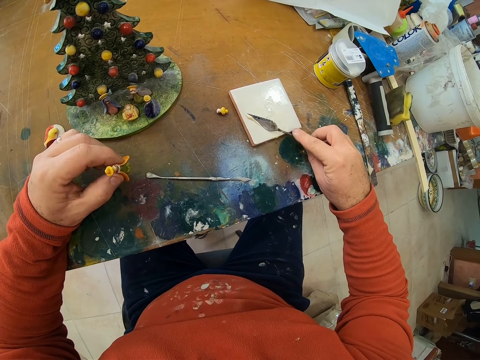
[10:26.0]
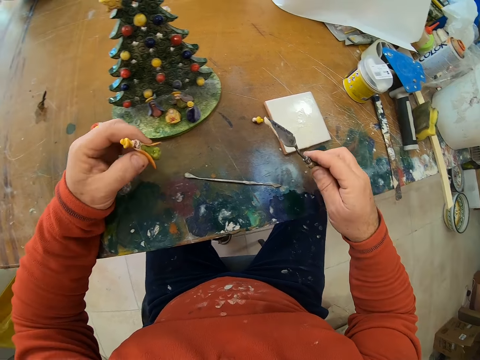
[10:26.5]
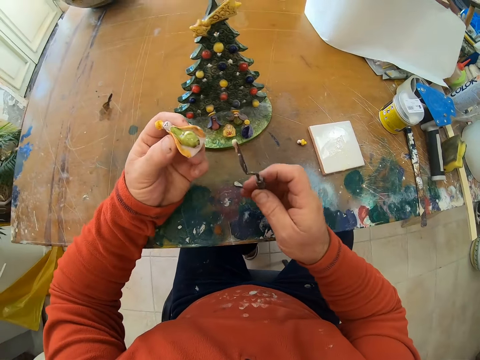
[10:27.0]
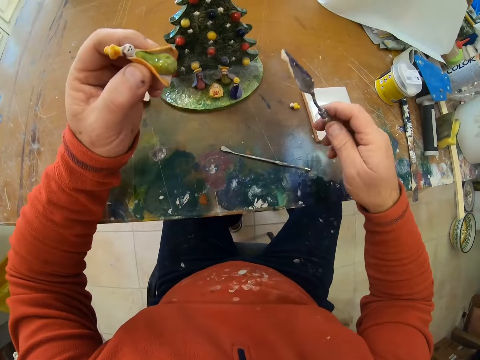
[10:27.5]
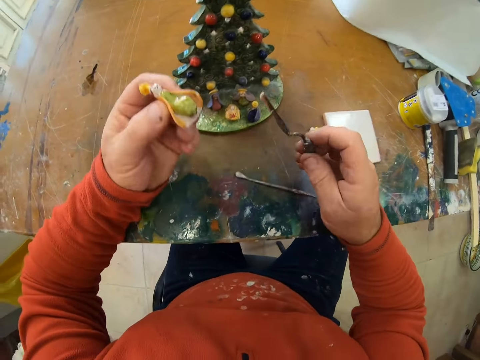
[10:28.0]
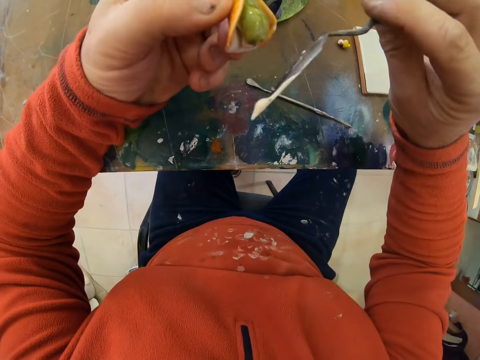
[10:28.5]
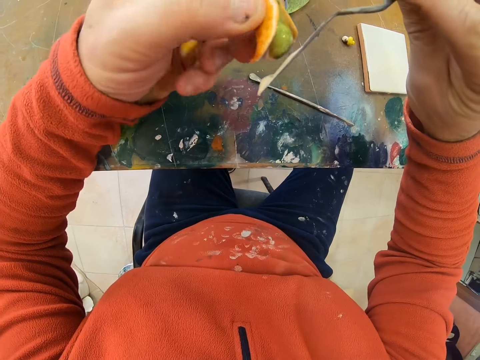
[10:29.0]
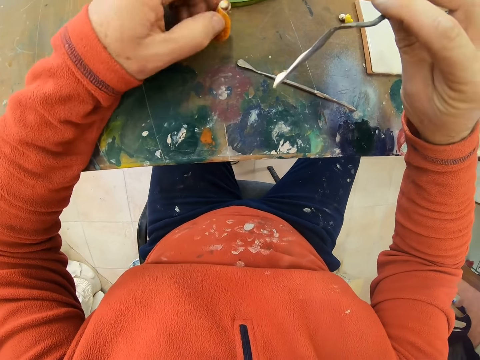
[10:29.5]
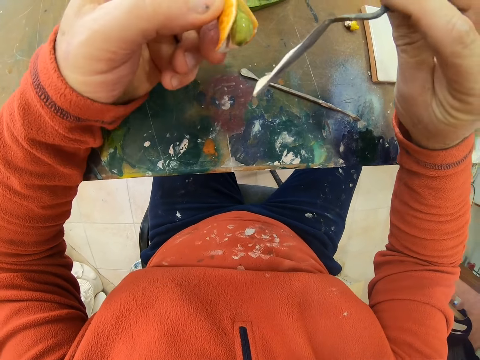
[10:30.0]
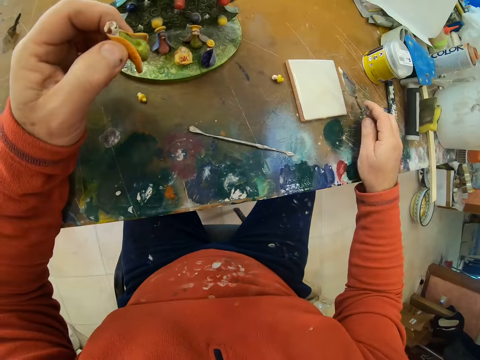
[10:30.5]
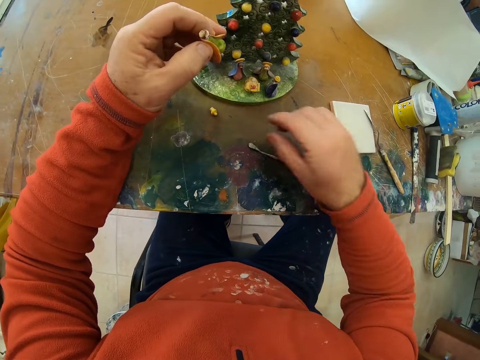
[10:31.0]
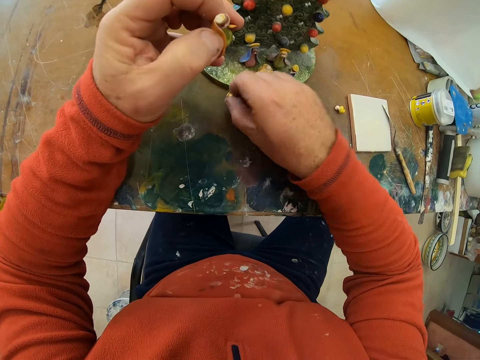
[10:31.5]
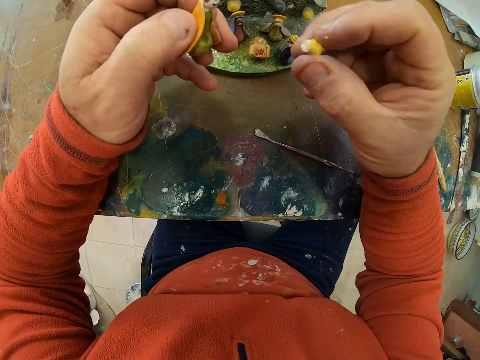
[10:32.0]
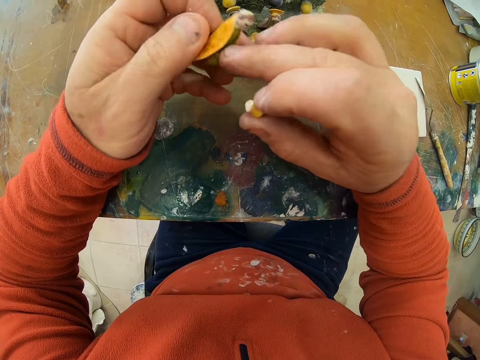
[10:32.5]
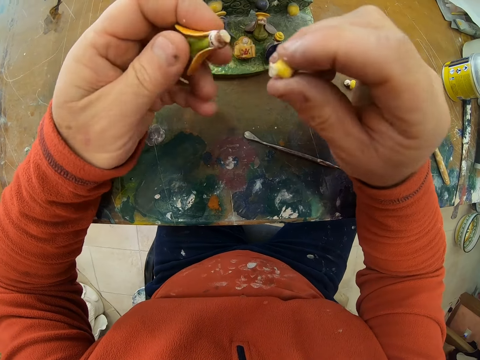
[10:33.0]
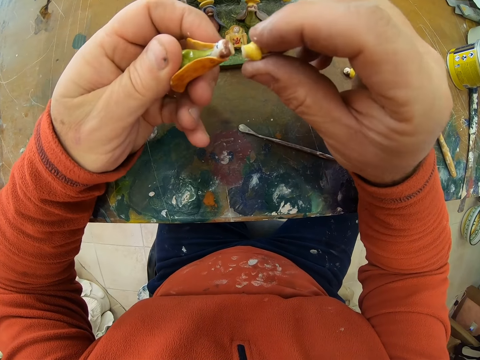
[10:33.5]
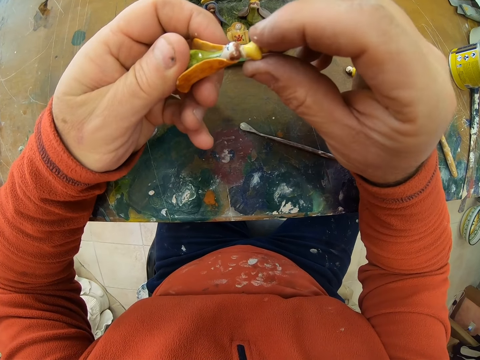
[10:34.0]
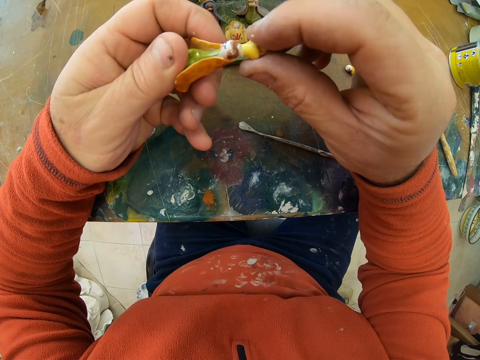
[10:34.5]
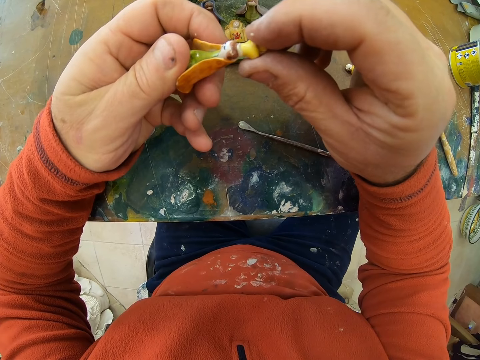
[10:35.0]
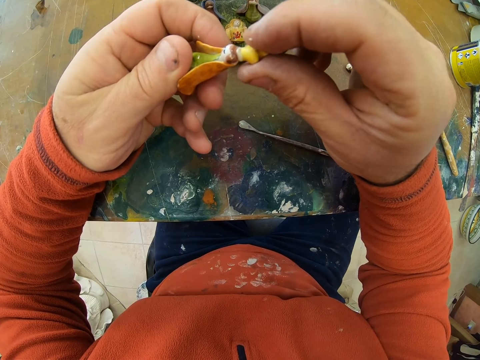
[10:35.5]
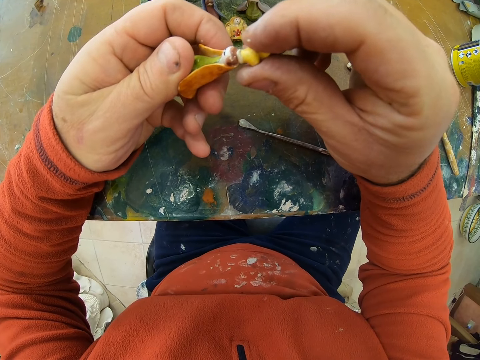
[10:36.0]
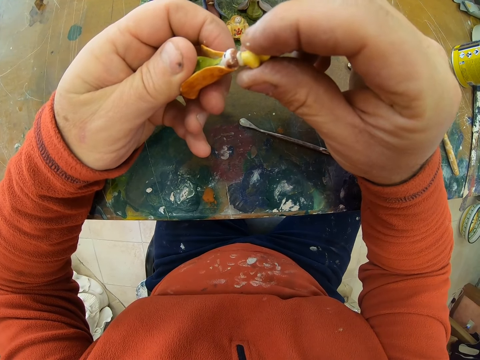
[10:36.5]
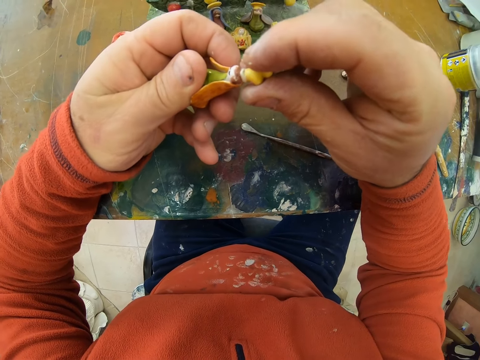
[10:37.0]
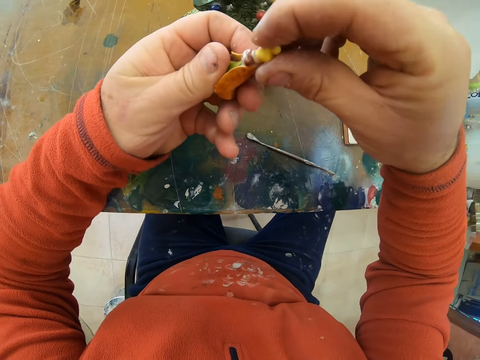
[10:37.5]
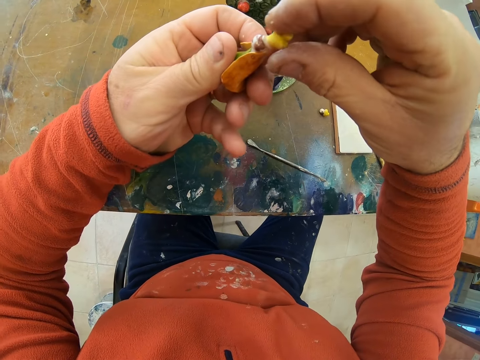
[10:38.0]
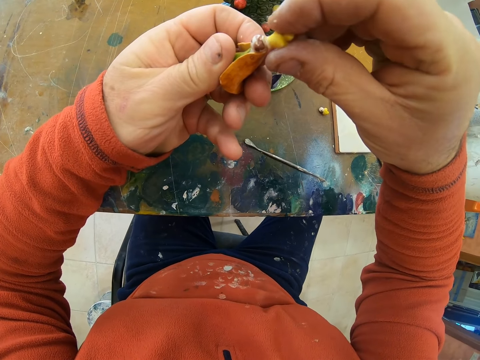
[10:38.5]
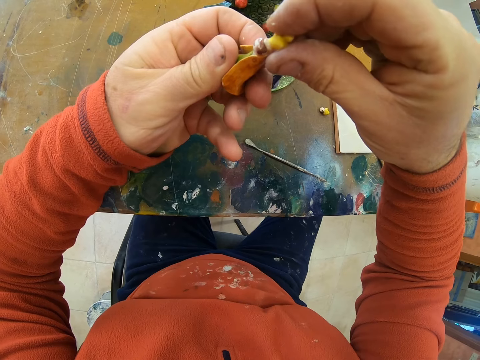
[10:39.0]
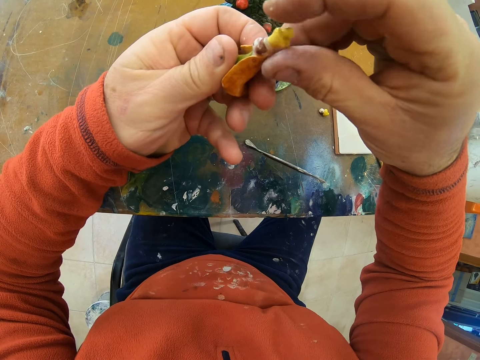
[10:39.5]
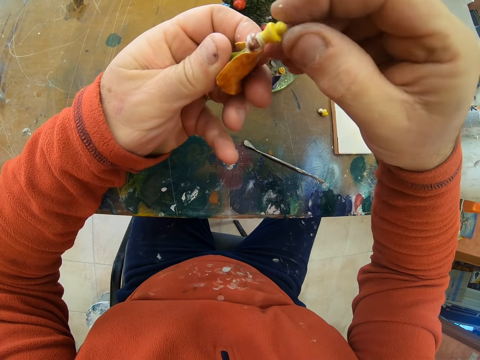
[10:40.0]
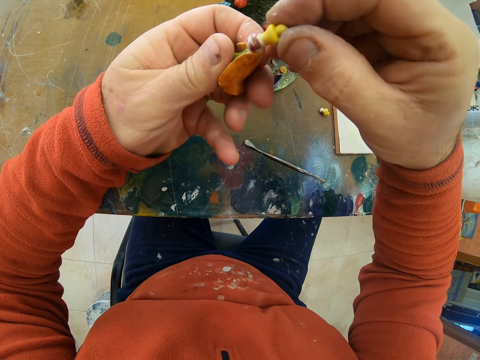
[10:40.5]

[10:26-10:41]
The camera wearer puts the trowel on the blade. They place the scooper on the table. They take an art piece. They fix the two flower decor.

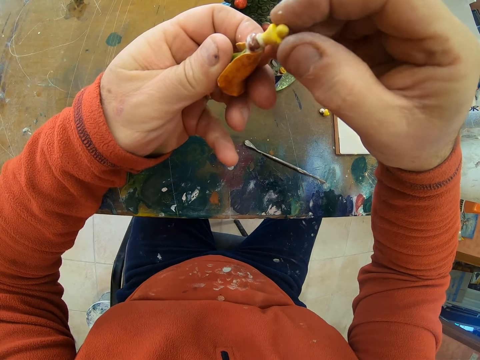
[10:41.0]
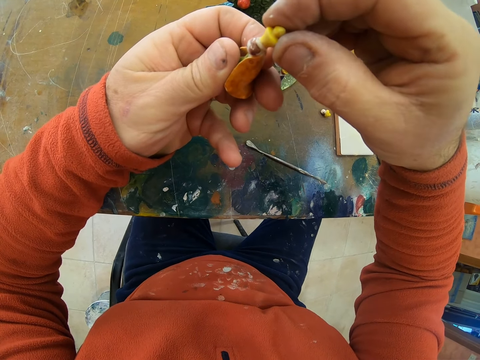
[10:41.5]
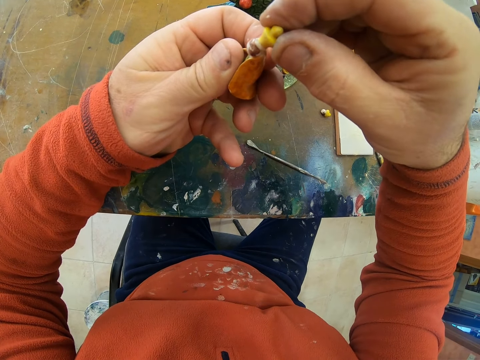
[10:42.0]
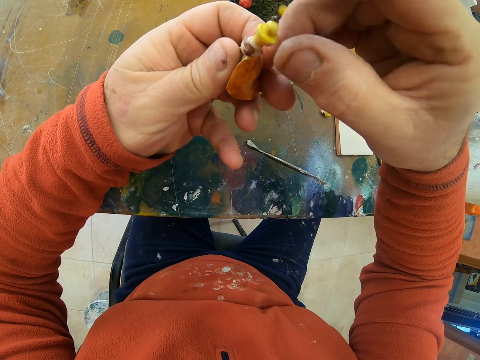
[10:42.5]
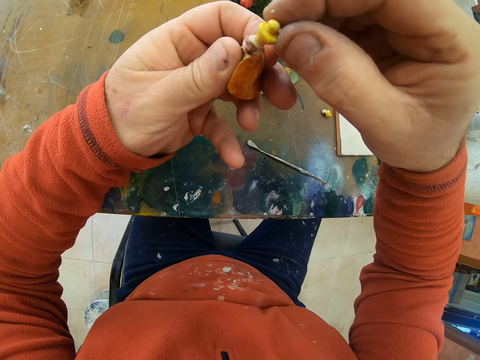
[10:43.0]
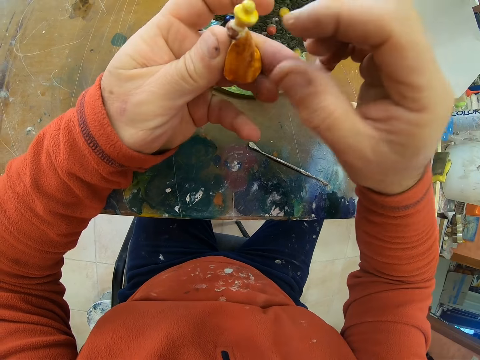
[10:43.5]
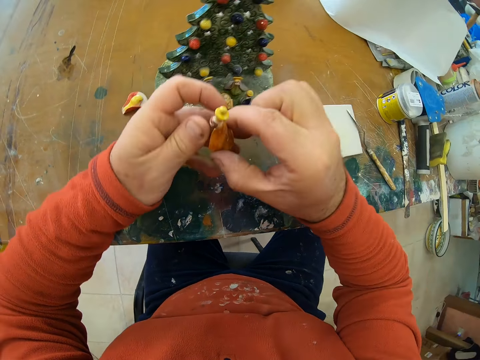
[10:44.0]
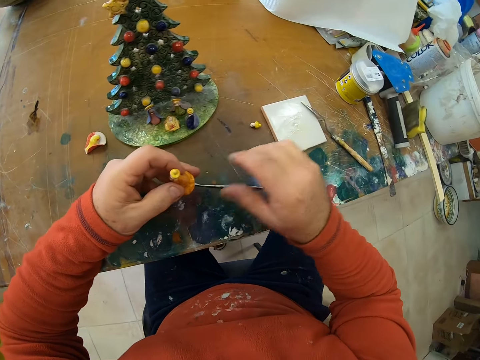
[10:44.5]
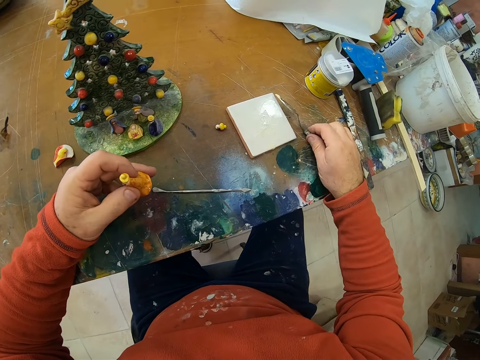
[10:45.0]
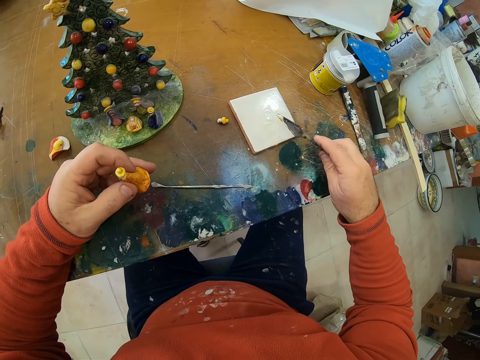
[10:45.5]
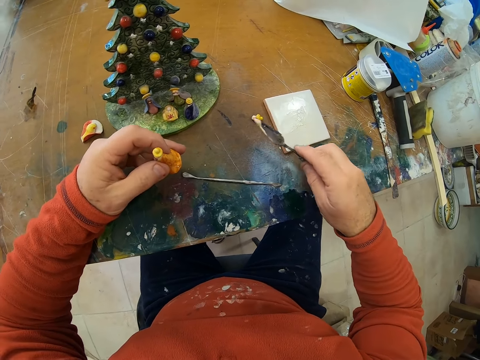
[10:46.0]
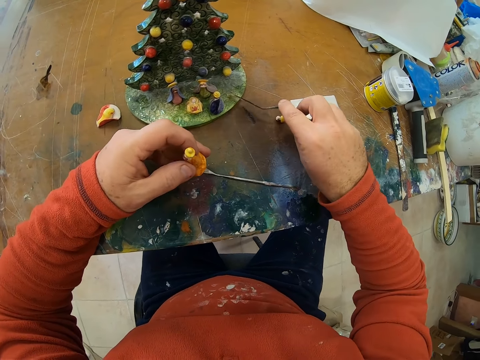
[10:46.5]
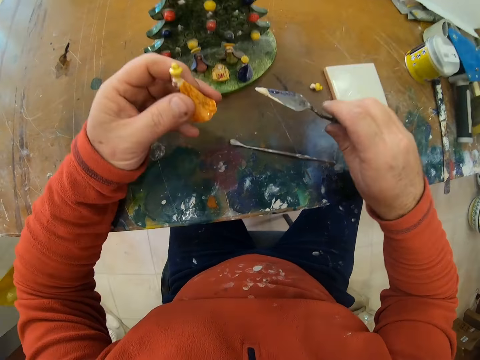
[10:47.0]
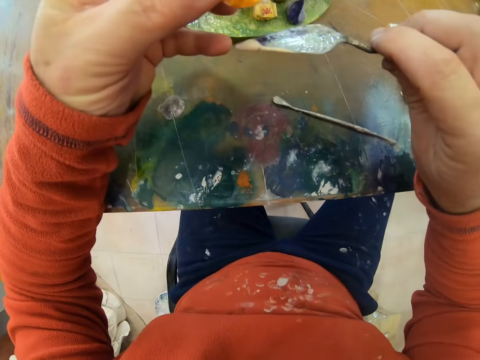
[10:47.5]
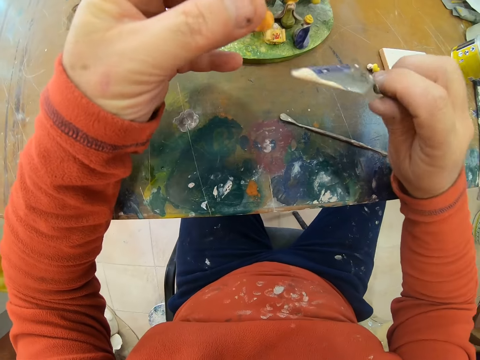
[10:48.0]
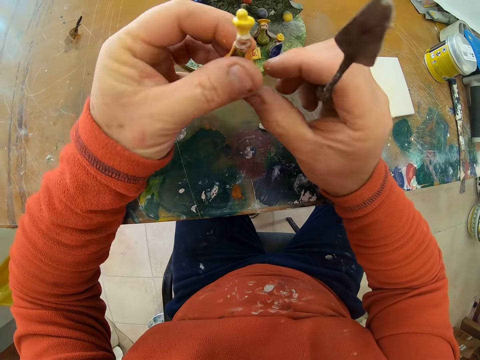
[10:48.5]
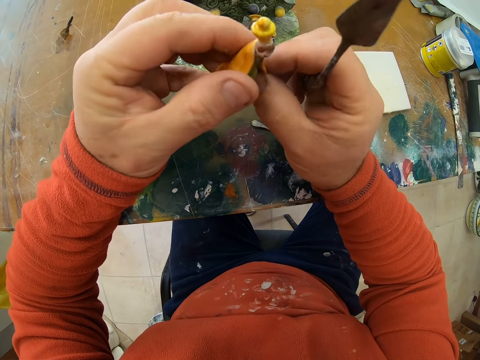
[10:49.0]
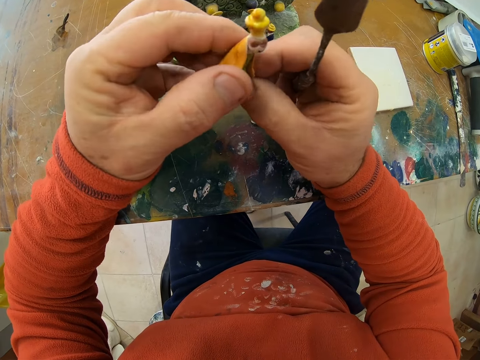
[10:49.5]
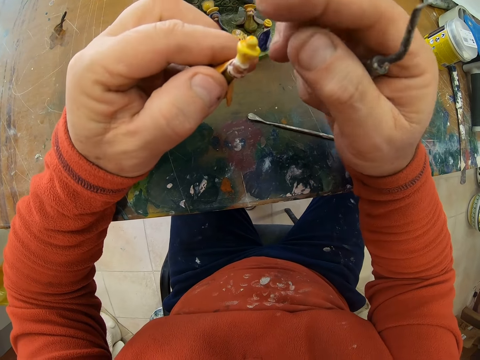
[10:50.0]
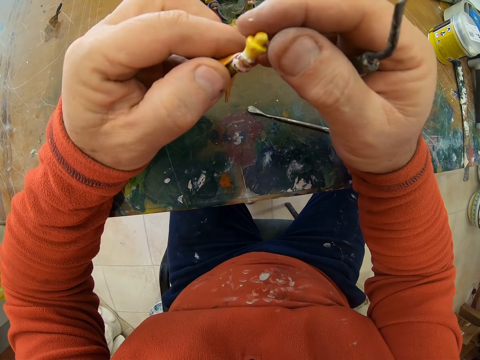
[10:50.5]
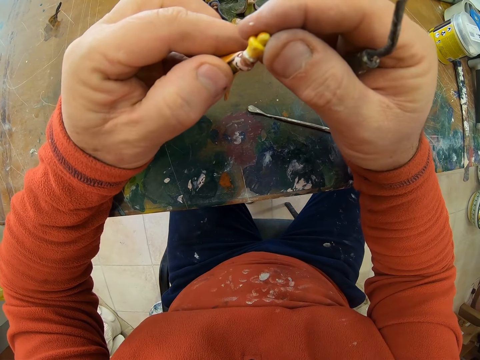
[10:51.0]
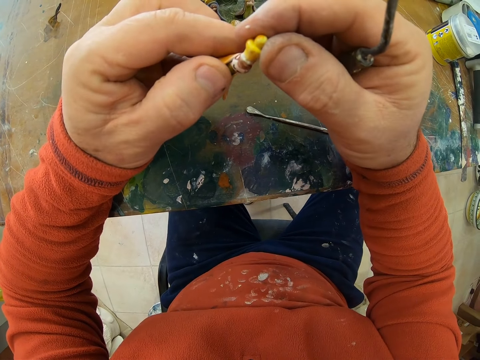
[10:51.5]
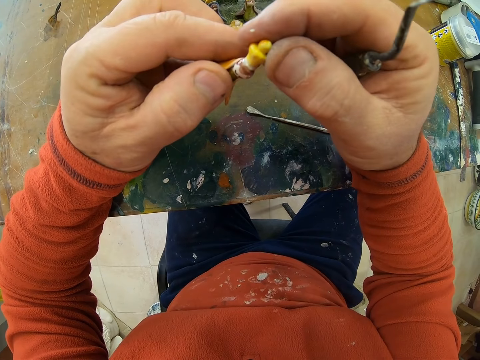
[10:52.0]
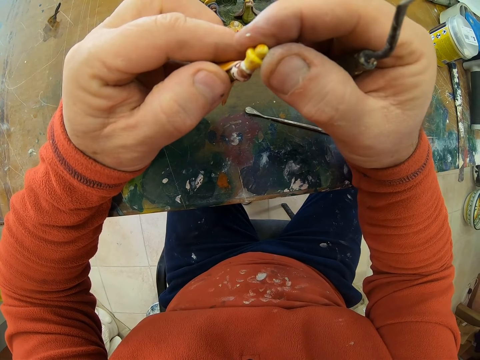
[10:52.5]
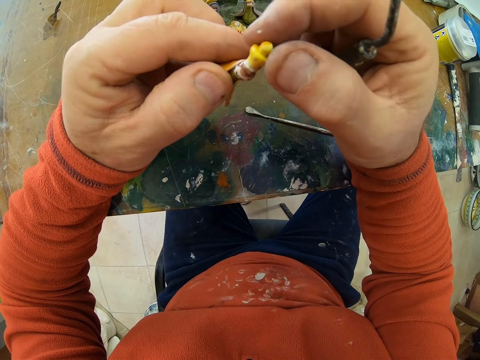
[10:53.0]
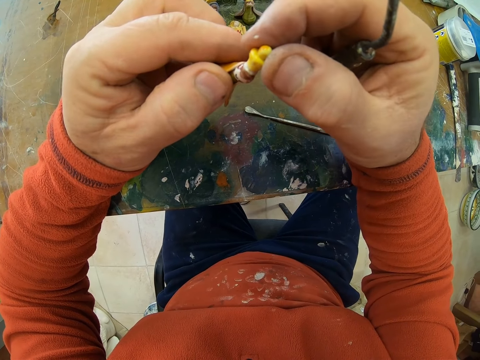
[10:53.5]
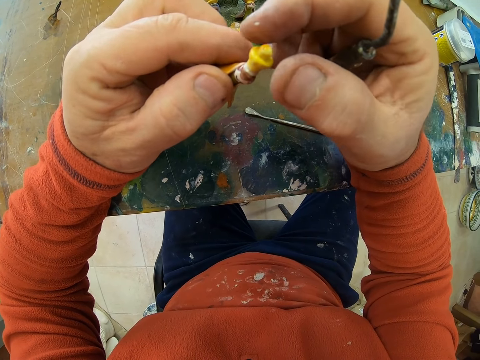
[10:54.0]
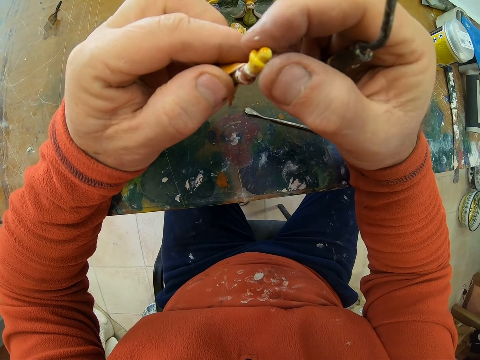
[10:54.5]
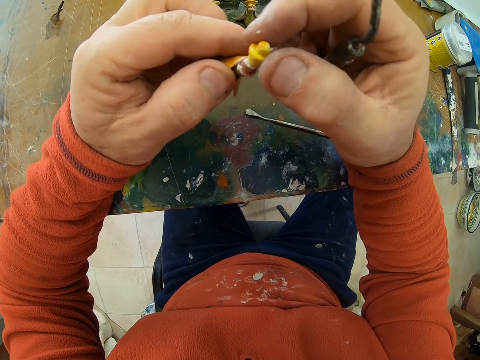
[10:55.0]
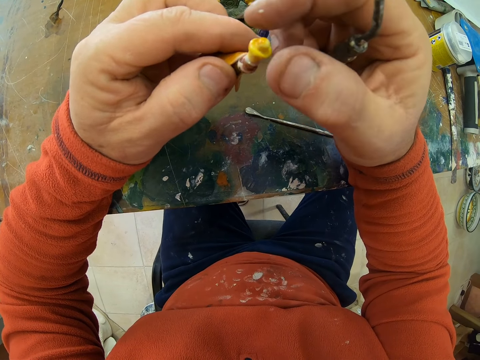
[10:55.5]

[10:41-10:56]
The camera wearer takes a trowel. They scoop gum, put gum on the art, and put gum on a small piece. They fix the two flower decor. They hold the art piece.
